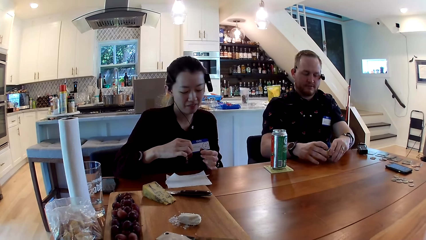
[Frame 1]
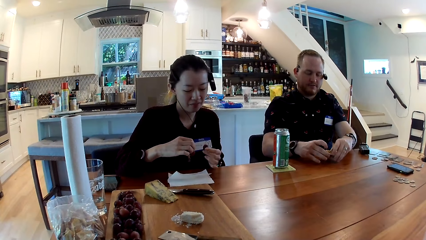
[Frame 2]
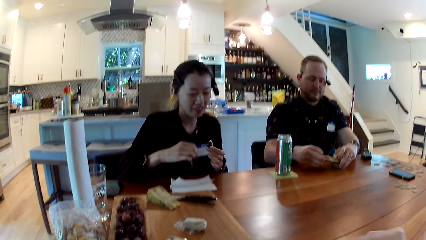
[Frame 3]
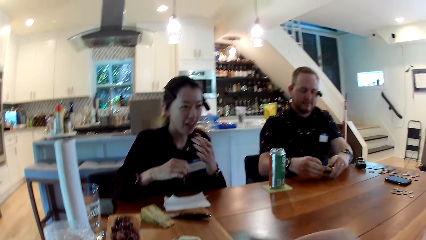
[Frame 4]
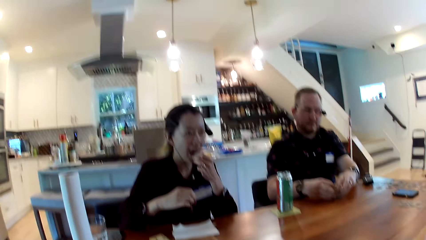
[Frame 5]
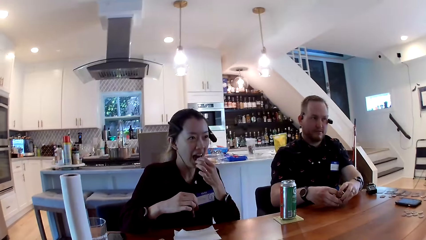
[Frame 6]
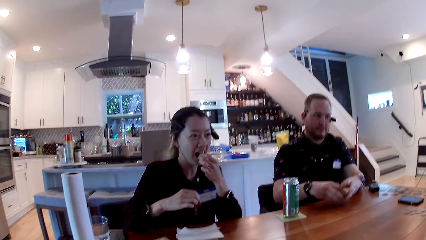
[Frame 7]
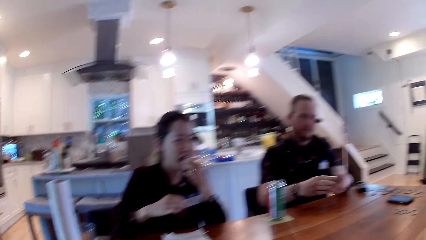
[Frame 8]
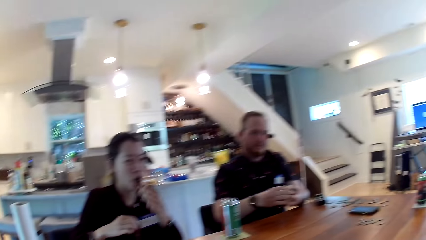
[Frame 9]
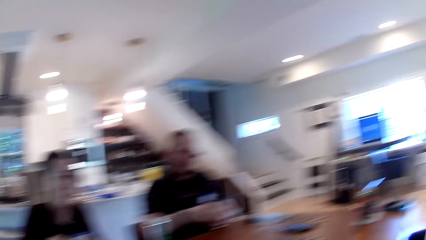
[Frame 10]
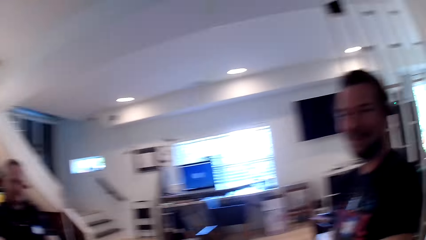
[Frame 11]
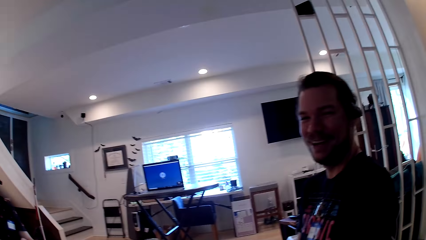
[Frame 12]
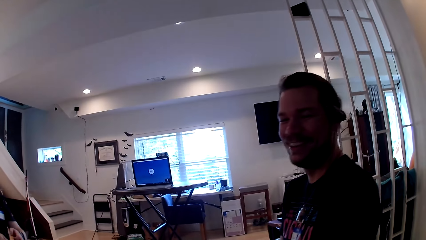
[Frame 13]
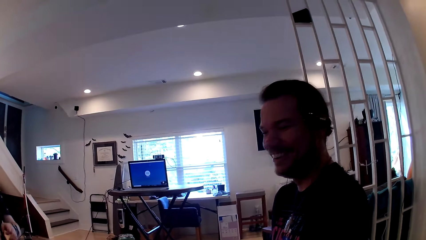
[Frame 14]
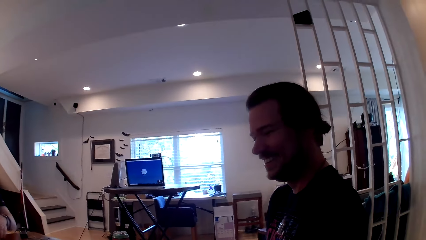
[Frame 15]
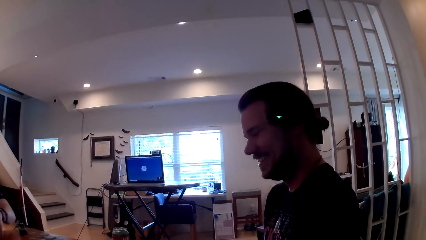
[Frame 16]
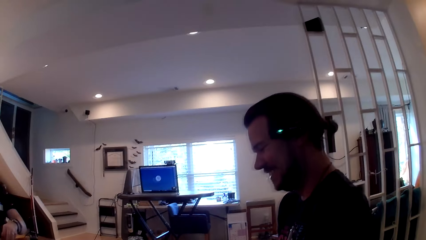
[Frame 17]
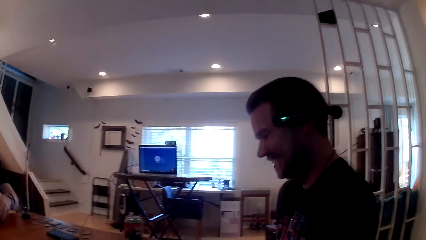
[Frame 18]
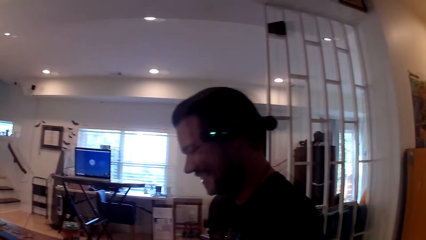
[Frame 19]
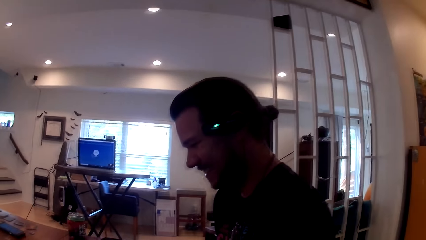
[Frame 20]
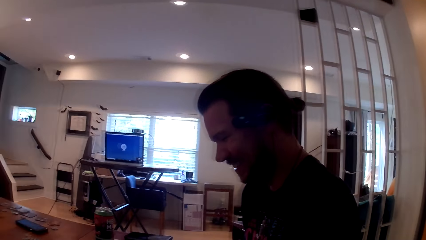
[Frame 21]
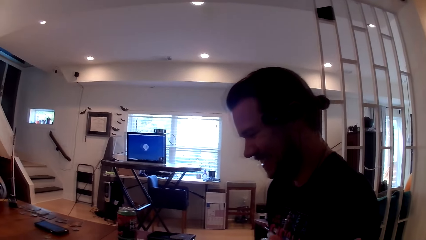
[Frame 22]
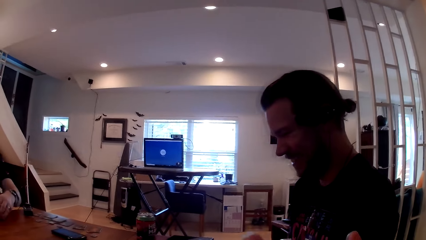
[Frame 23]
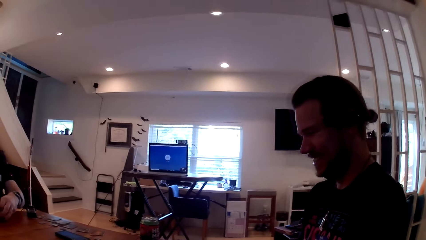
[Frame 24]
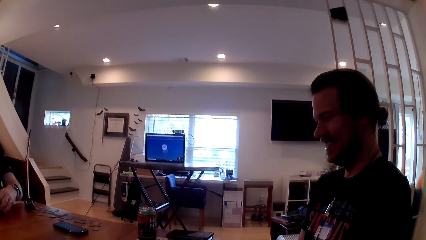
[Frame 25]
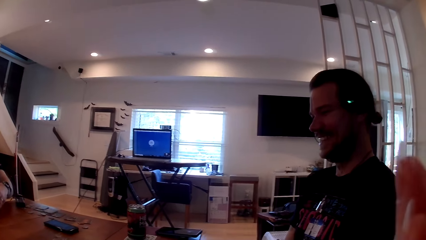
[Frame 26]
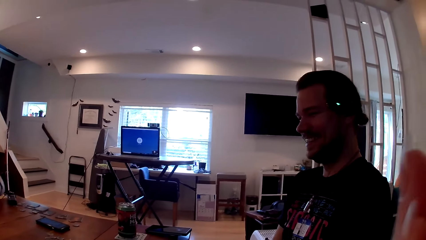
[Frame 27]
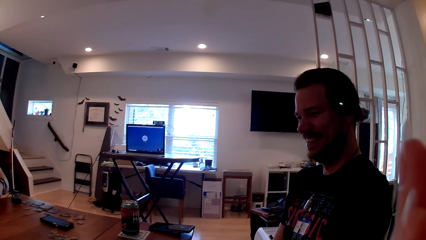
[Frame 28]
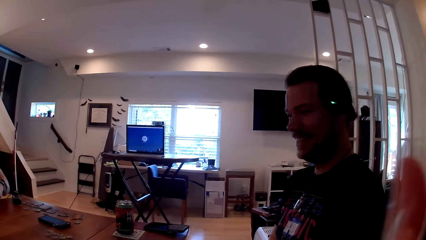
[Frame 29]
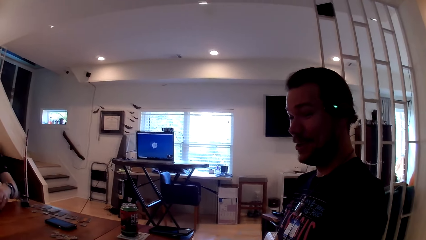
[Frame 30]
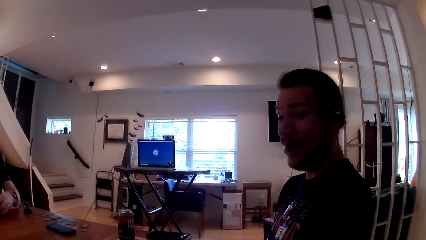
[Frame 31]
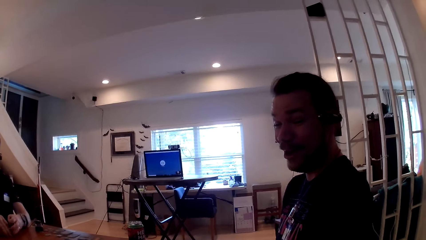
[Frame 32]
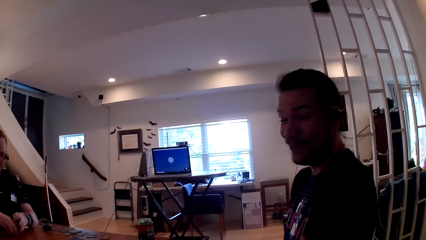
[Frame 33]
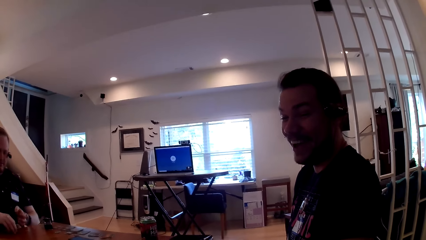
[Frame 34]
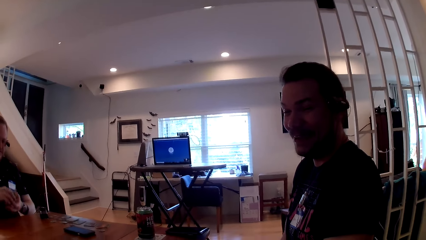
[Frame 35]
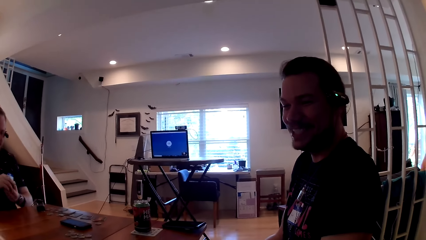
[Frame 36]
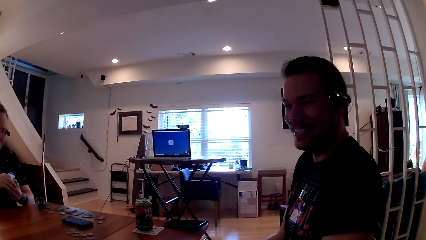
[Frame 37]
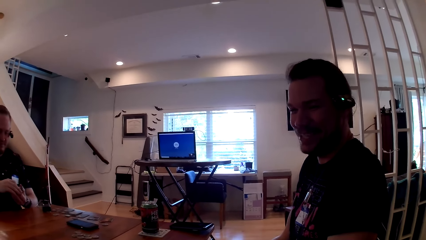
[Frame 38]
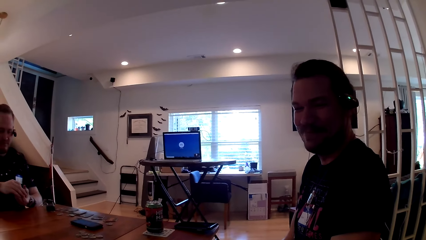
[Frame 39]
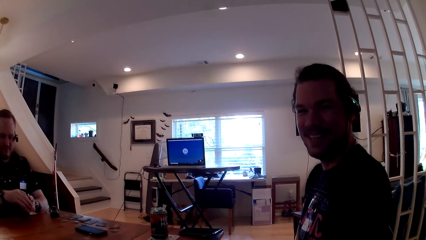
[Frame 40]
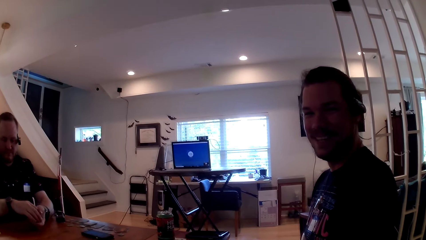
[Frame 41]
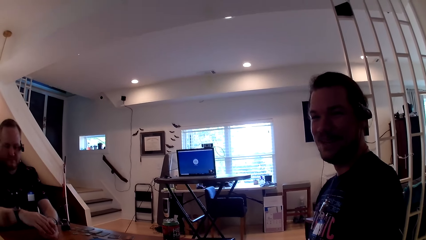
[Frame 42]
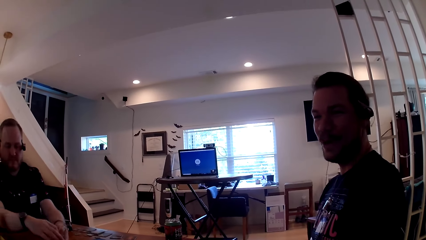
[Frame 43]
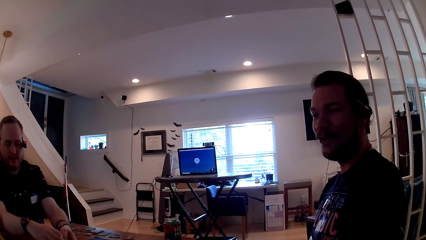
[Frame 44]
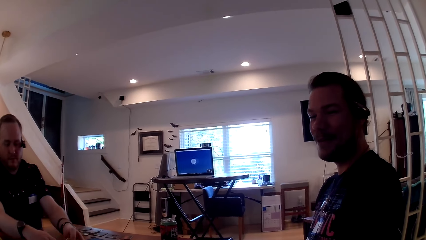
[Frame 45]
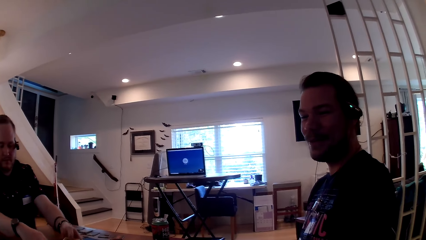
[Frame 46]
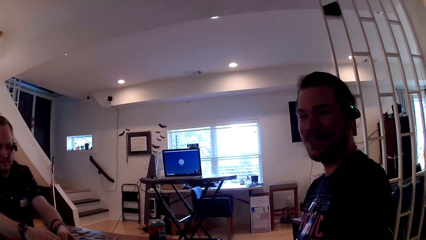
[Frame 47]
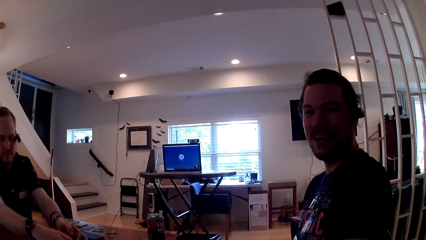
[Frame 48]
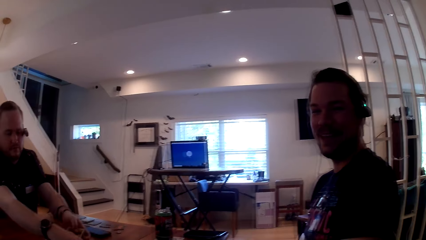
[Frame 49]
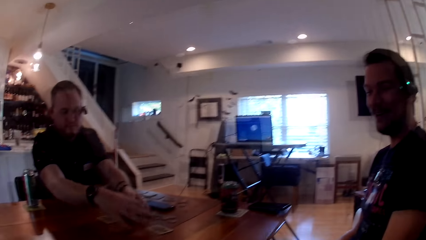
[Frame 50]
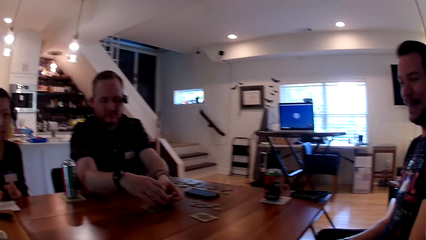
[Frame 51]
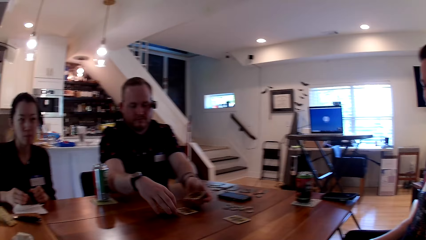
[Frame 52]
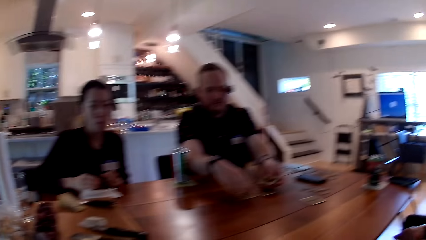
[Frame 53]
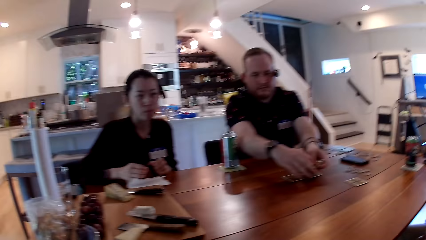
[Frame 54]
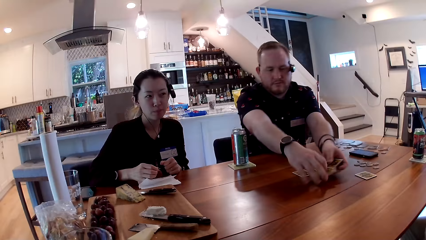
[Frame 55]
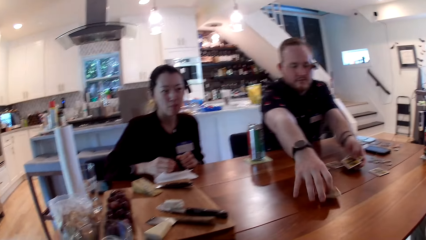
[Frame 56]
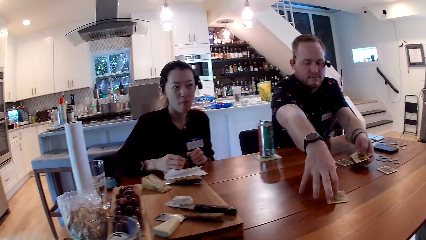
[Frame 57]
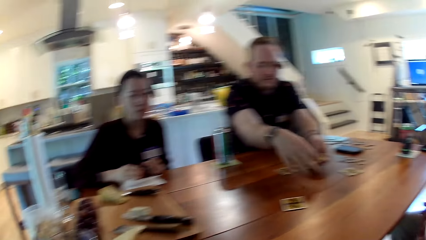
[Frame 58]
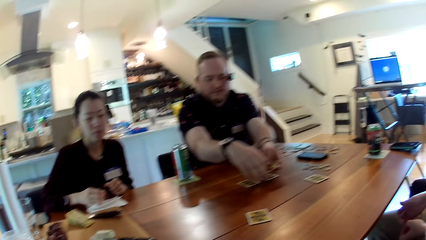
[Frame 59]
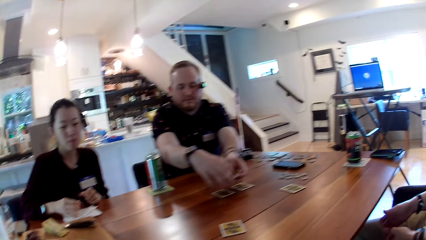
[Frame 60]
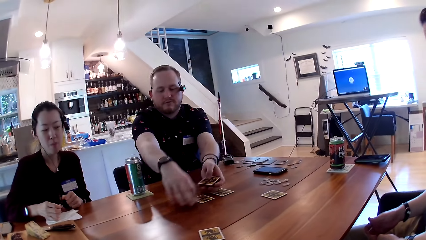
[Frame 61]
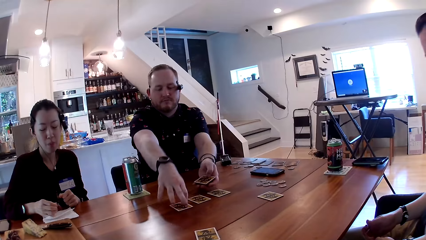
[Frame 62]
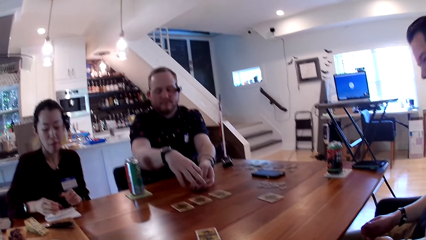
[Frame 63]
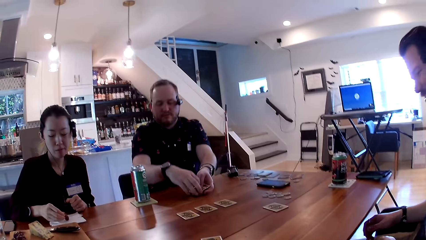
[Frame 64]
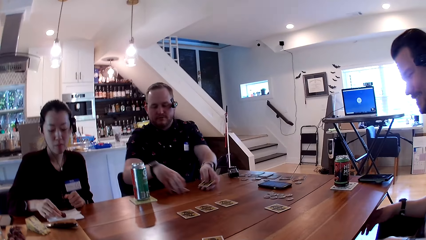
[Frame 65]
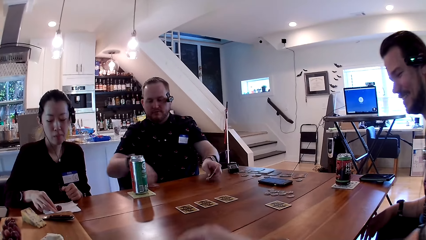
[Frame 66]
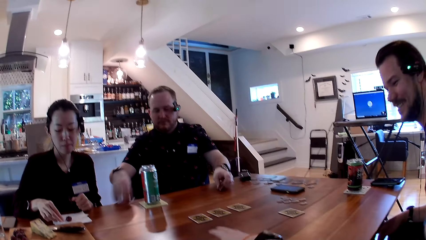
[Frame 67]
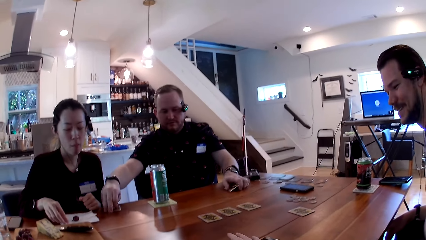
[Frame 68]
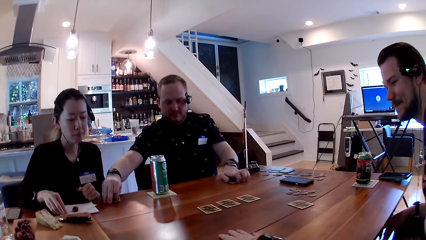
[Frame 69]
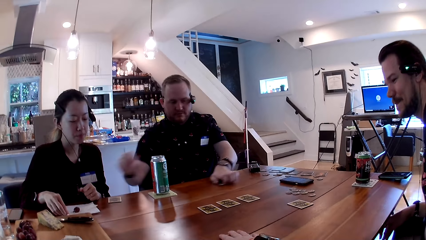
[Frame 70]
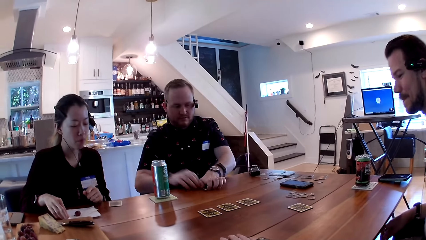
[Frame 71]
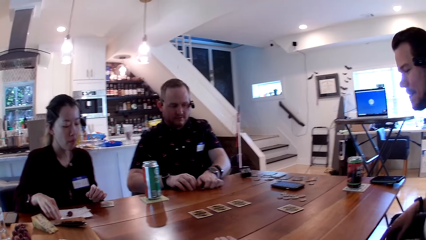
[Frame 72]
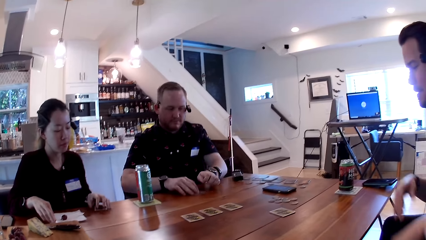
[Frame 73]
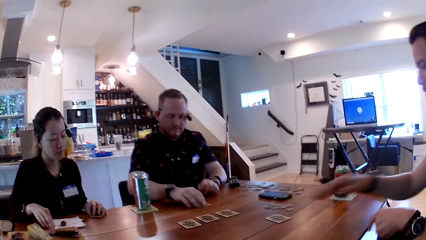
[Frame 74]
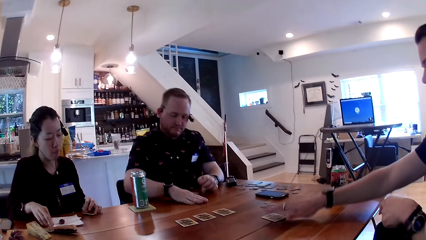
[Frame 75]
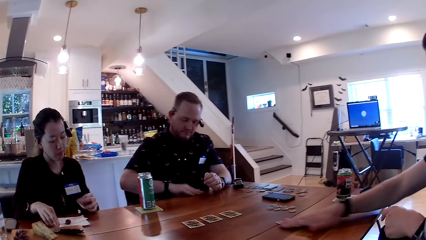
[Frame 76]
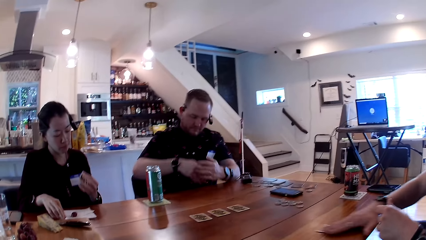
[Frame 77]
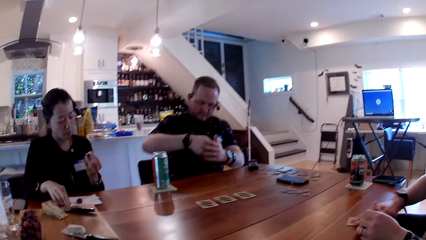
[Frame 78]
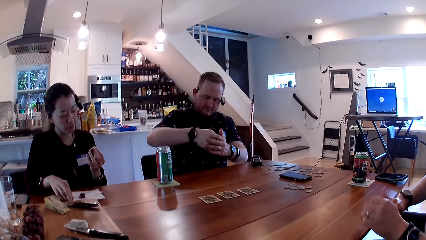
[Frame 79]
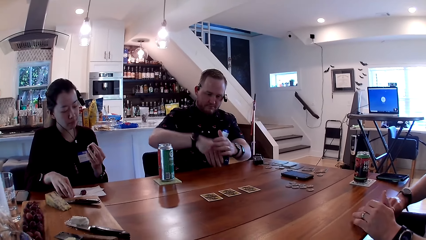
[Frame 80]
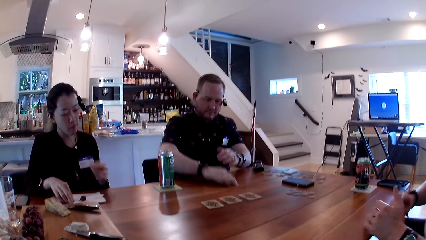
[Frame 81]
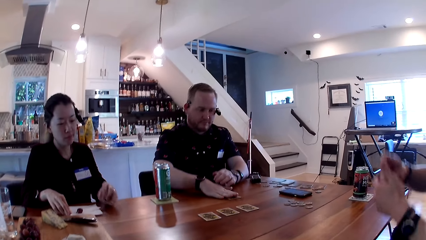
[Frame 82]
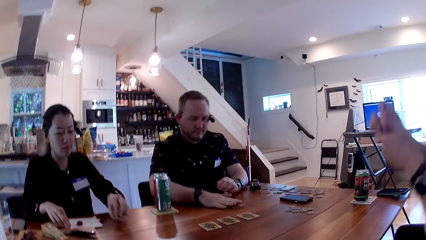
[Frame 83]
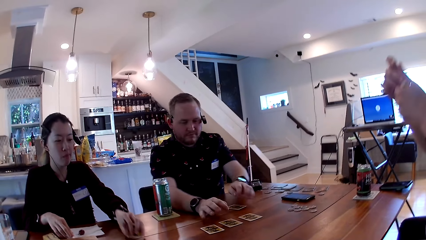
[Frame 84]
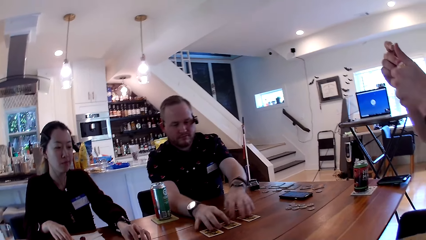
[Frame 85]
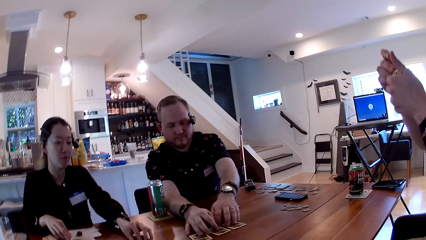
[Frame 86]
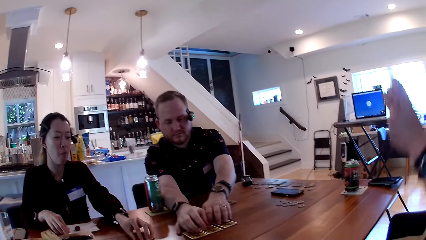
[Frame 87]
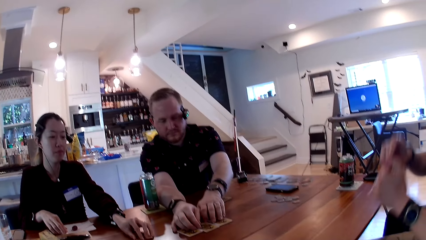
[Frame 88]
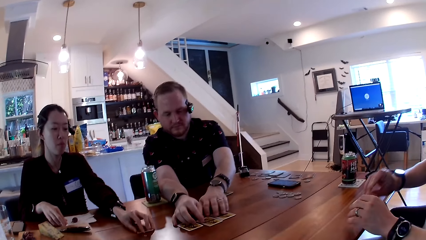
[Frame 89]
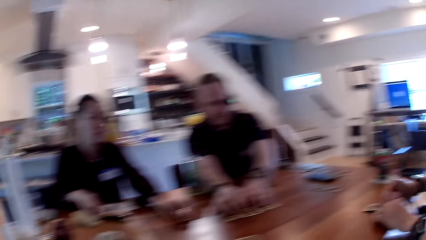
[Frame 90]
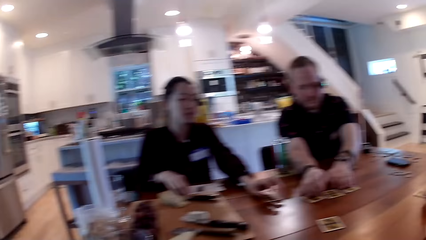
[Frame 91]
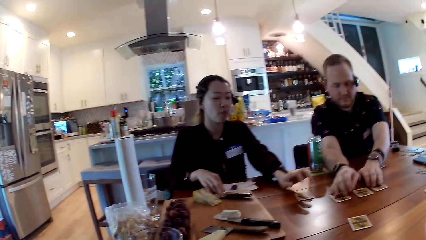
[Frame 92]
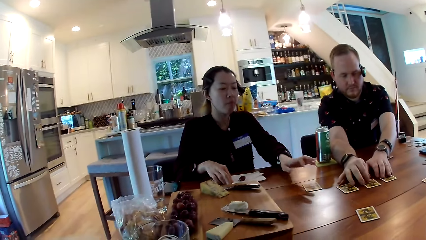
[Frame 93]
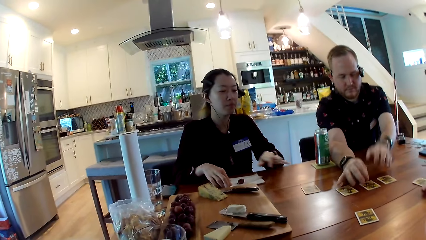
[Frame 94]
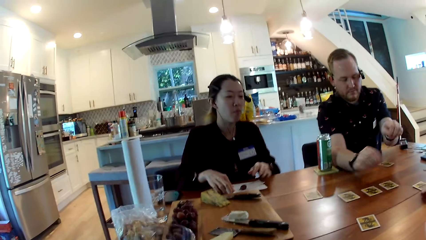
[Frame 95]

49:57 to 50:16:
The woman plucks a grape from the bunch of grapes in her right hand with her left hand. The woman eats the grape in her left hand. A man interacts with the friends. Another man picks the deck of cards from the table with both his hands. The other man places a card from the deck of cards in his left hand on the table with his right hand. He does so repeatedly. The woman places a grape in her right hand on a tissue paper on the table. The other man places a card from the deck of cards in his left hand on the table with his right hand. The camera wearer places her right hand on a card on the table. The other man places a card in his left hand on the table. The other man pushes a card on the table with his right hand. The woman picks a card on the table with her left hand. The other man picks the card on the table with his right hand. The first man moves a card on the table with his right hand, and picks the card on the table with his right hand. The other man places the card in his right hand on the table. The woman places the card in her left hand on the table. The other man moves a set of cards on the table with both his hands. The camera wearer moves the card on the table. The first man places the card in his right hand on the table.
